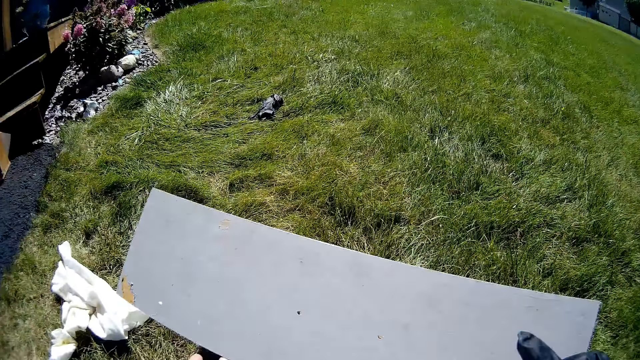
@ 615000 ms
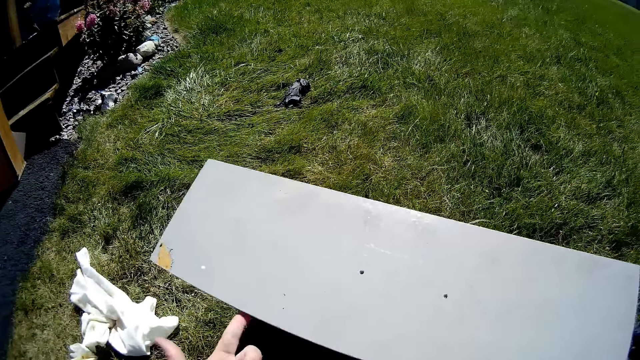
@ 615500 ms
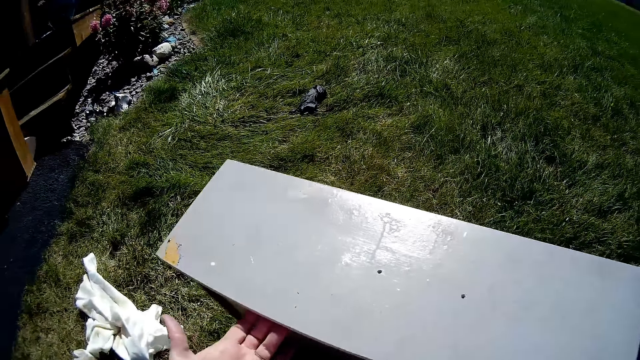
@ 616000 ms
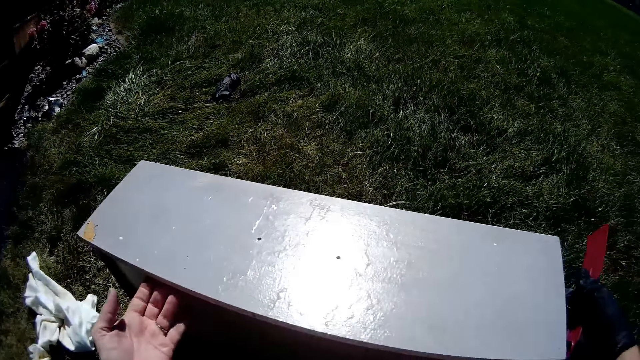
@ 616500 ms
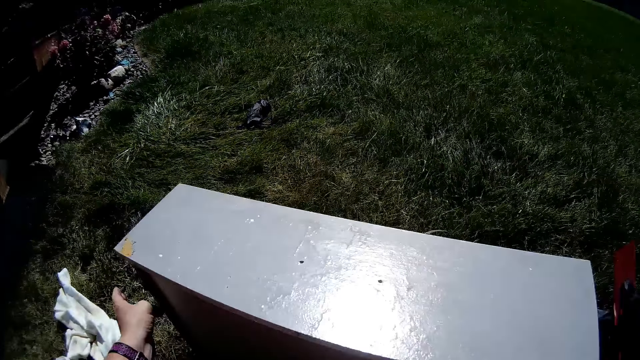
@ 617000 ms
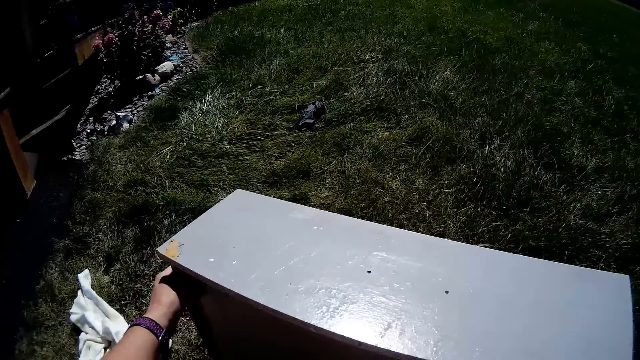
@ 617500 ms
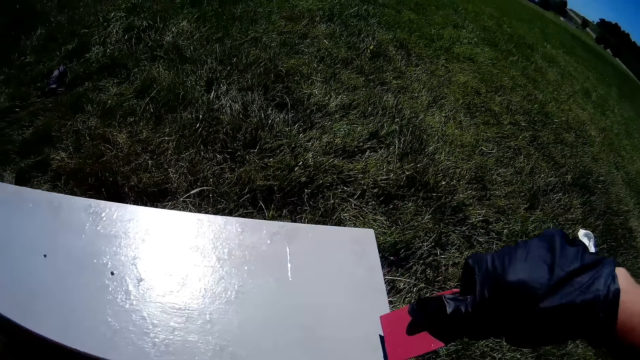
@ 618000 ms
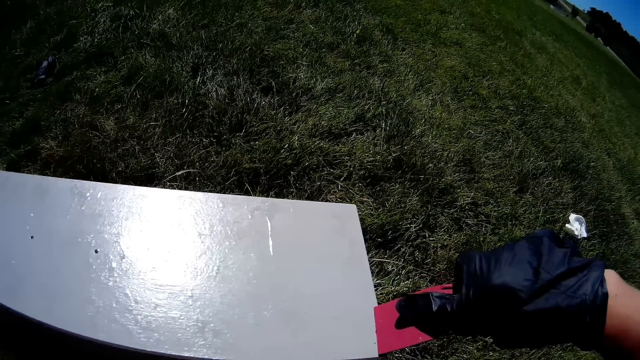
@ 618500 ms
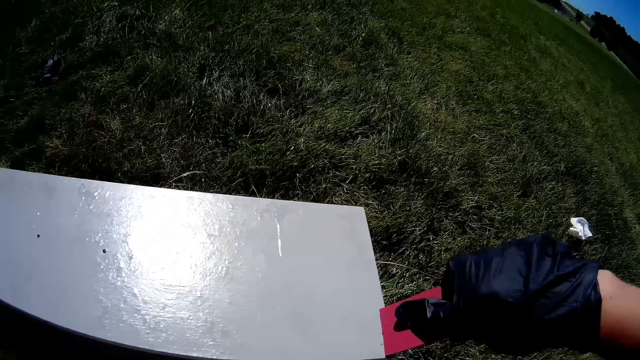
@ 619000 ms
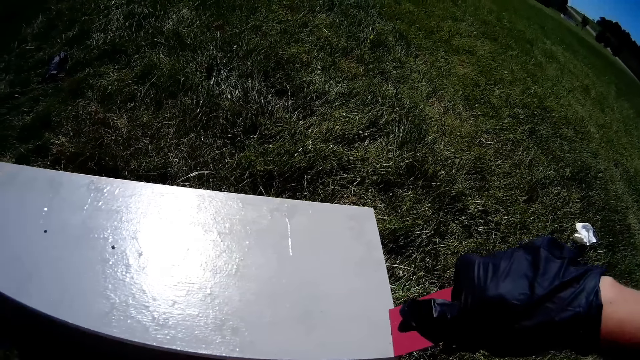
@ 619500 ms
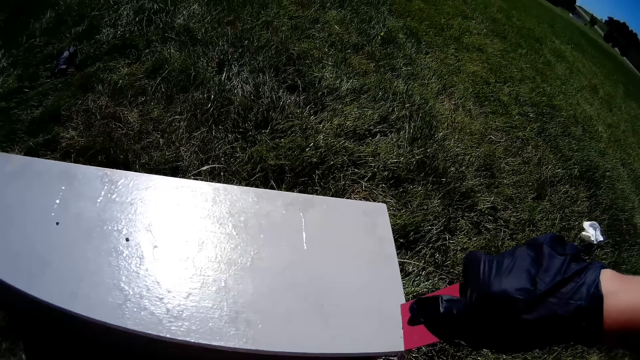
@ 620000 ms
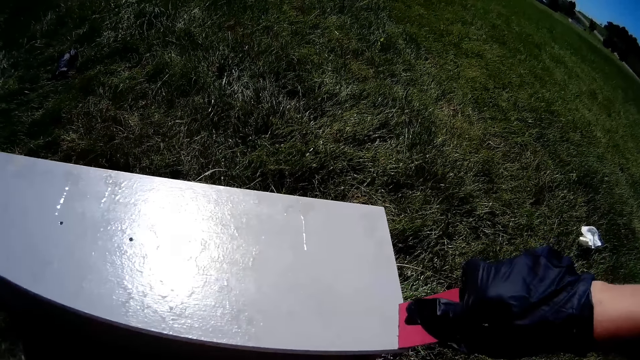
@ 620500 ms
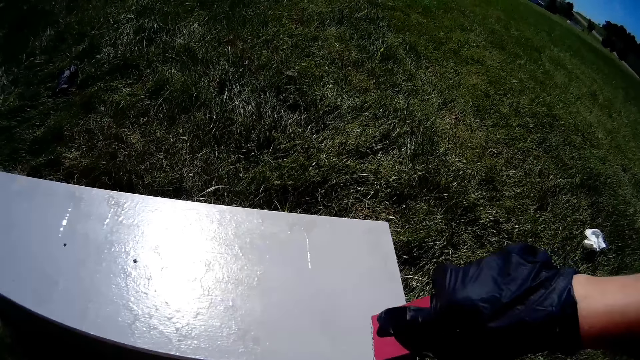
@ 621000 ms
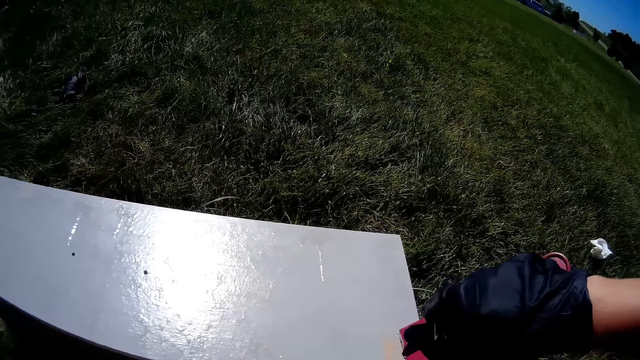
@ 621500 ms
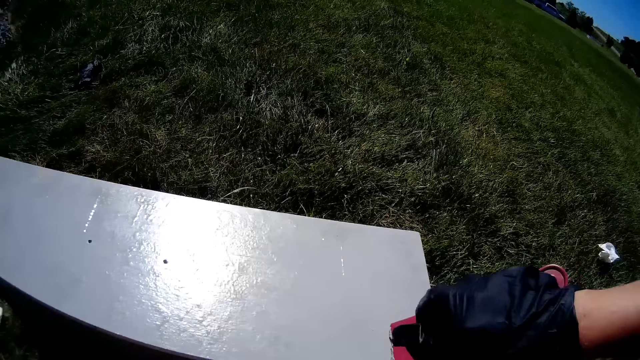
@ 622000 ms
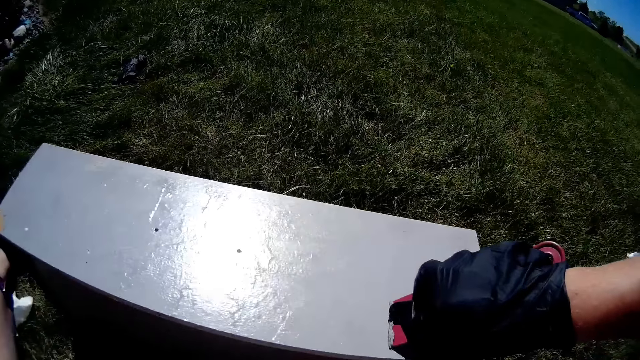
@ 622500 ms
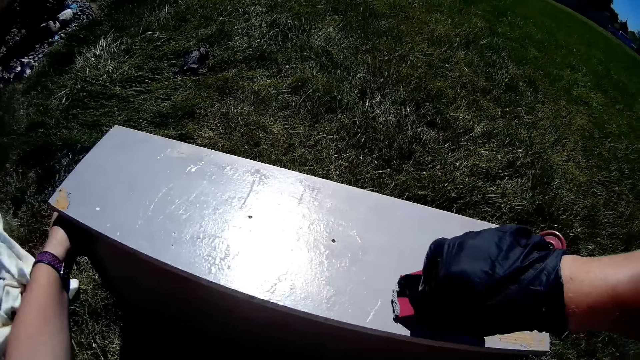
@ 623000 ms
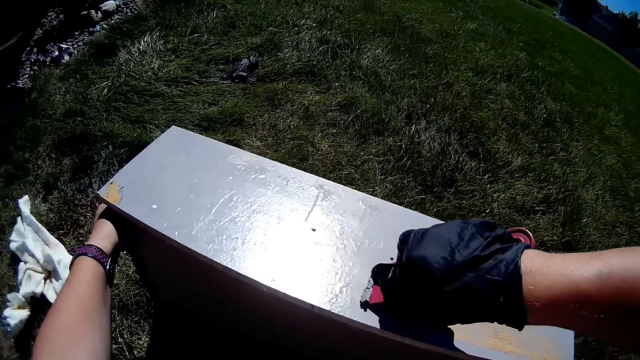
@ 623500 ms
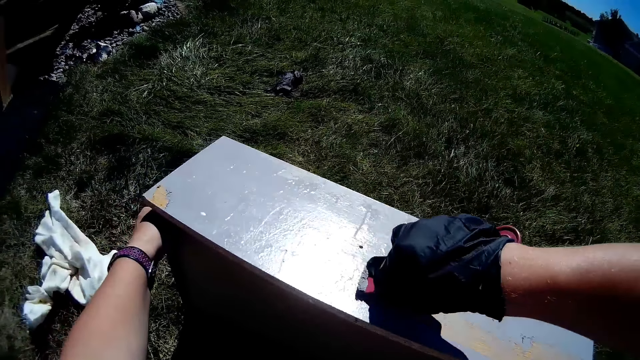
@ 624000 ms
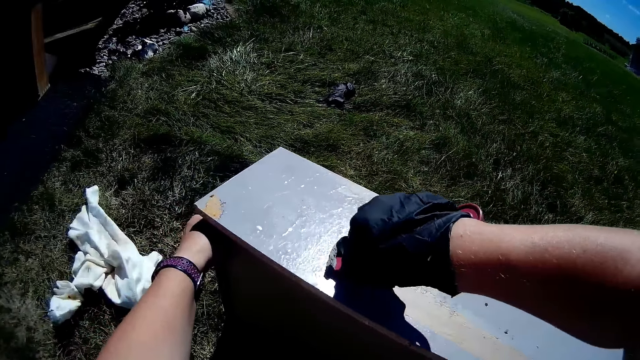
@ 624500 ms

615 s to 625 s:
The camera wearer moves the drawer. They scrape paint off the drawer with a paint scraper.

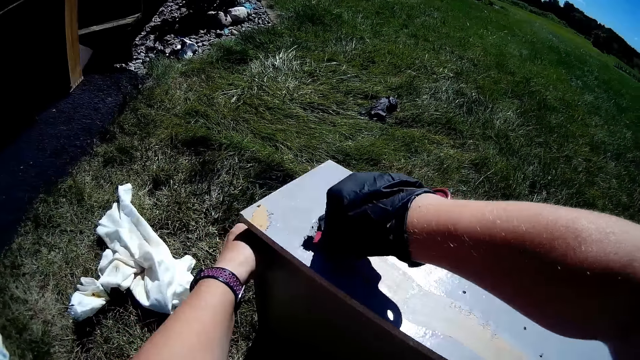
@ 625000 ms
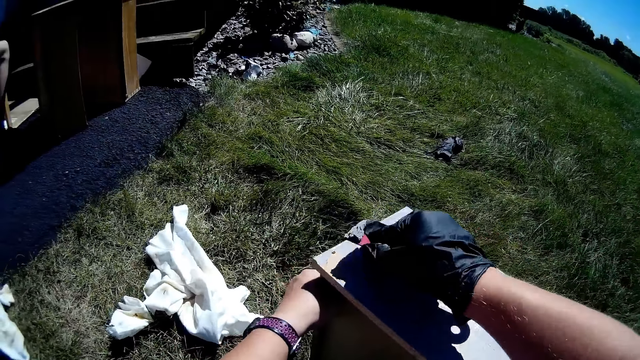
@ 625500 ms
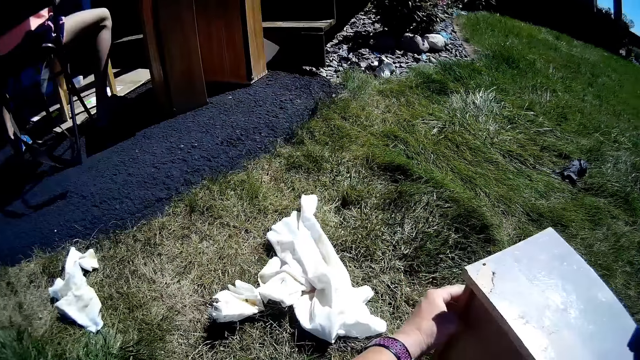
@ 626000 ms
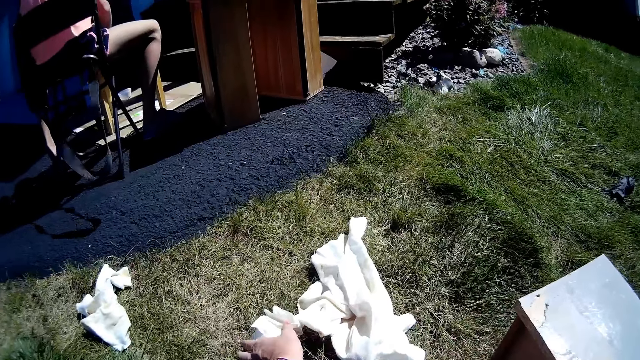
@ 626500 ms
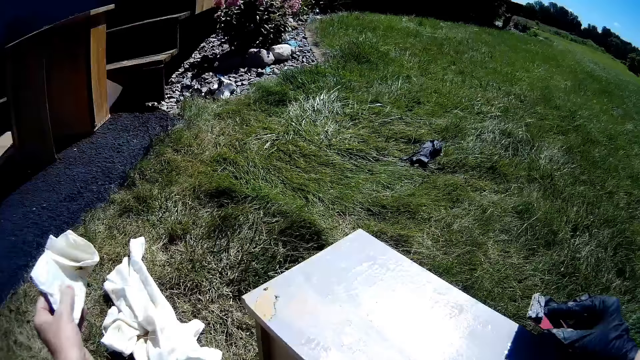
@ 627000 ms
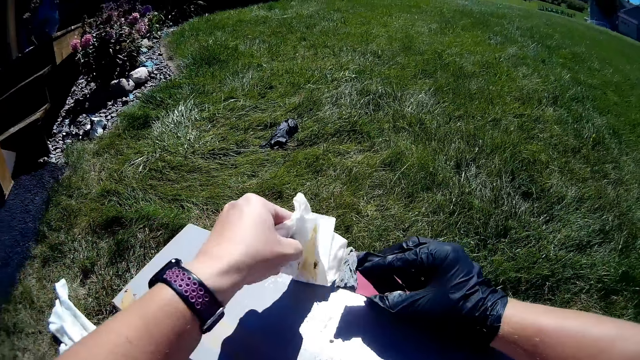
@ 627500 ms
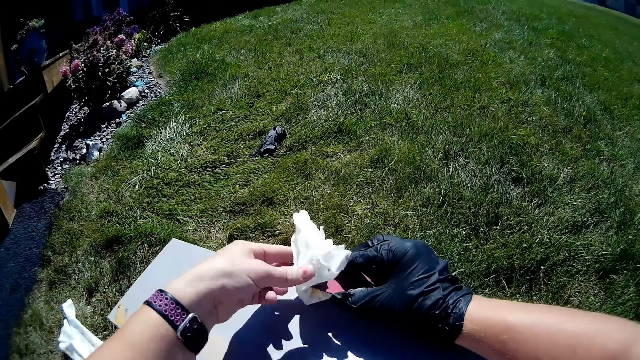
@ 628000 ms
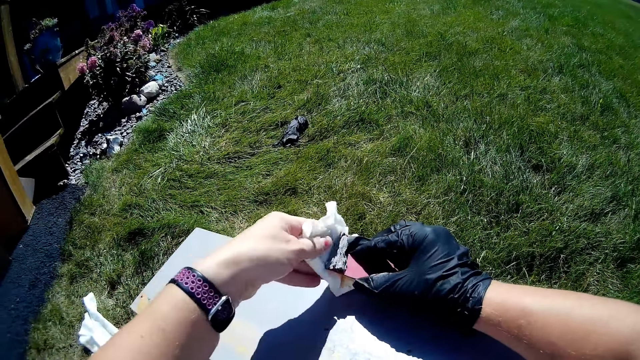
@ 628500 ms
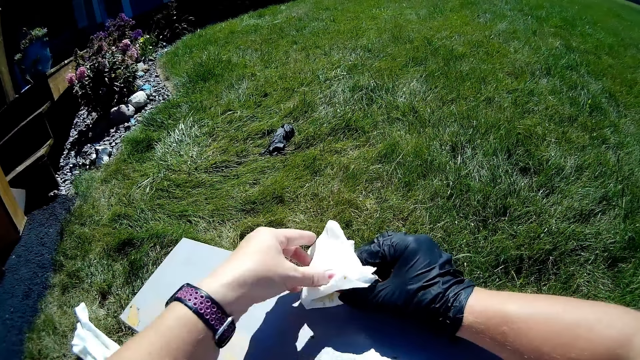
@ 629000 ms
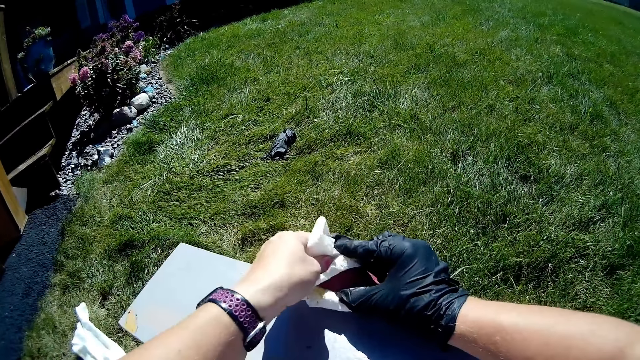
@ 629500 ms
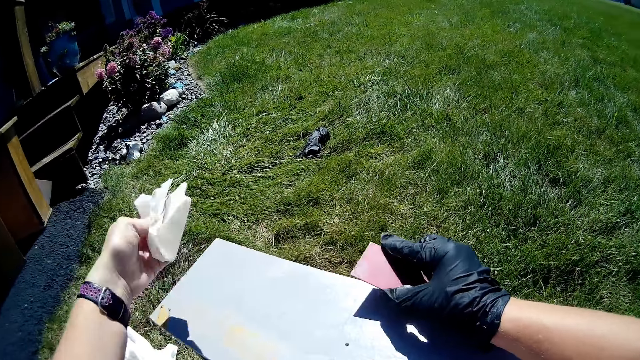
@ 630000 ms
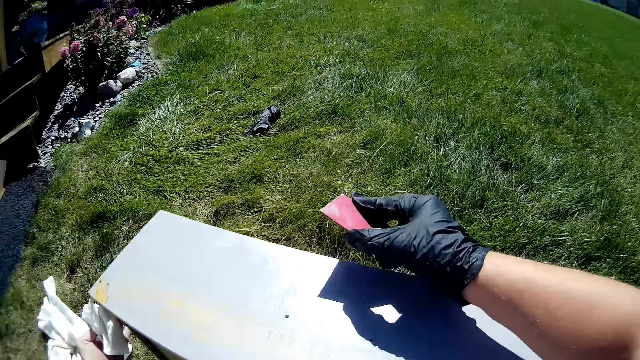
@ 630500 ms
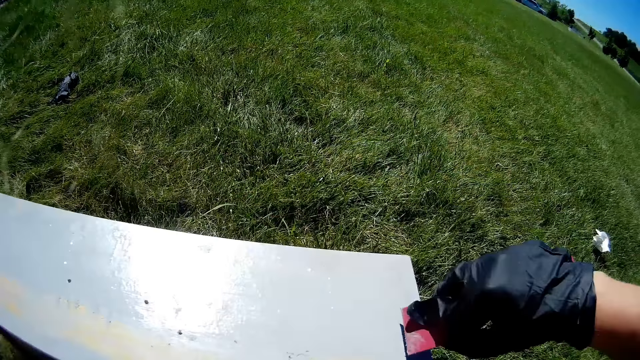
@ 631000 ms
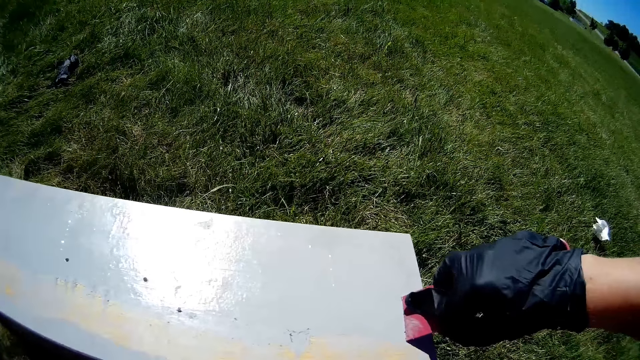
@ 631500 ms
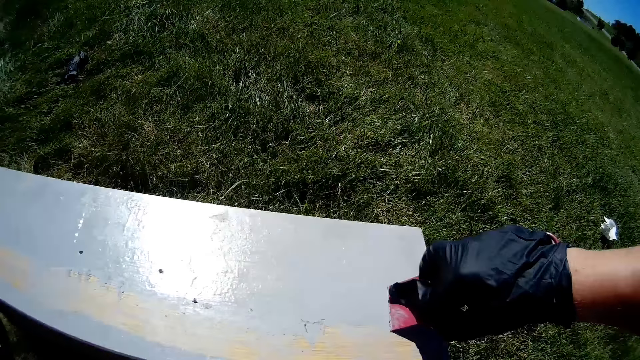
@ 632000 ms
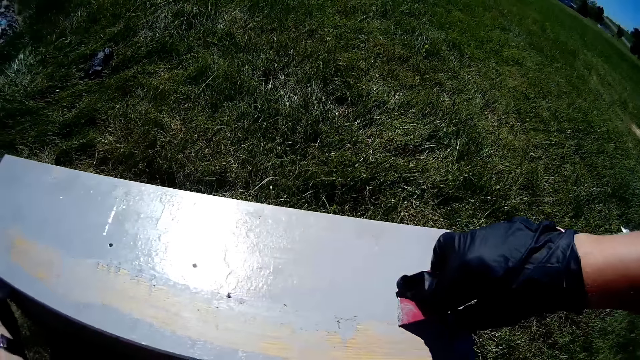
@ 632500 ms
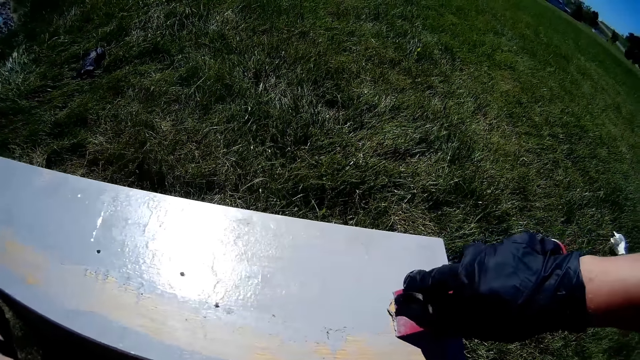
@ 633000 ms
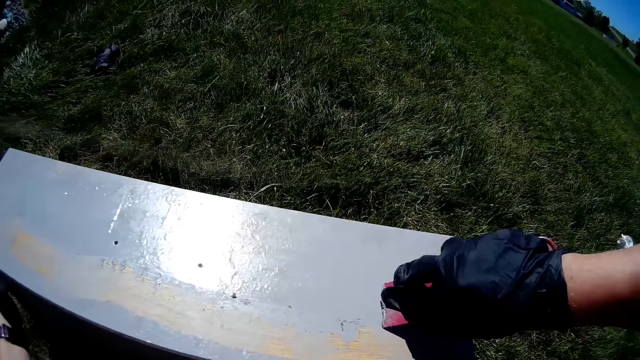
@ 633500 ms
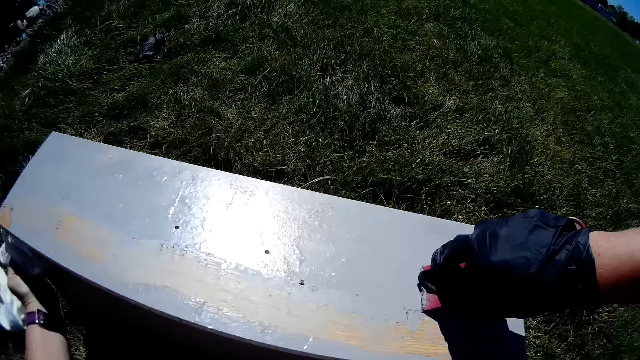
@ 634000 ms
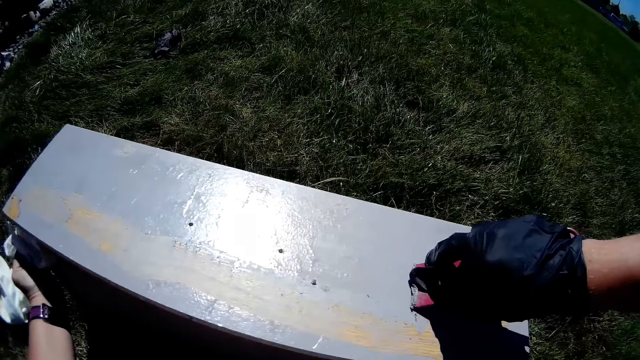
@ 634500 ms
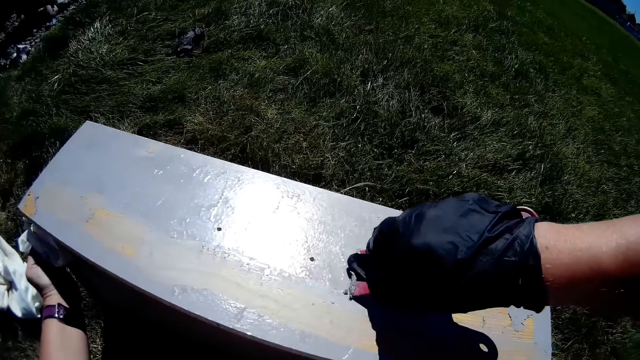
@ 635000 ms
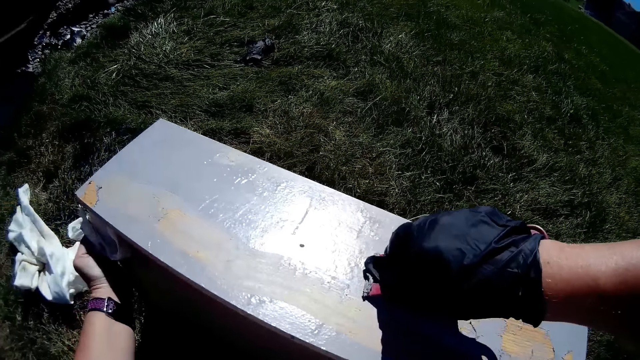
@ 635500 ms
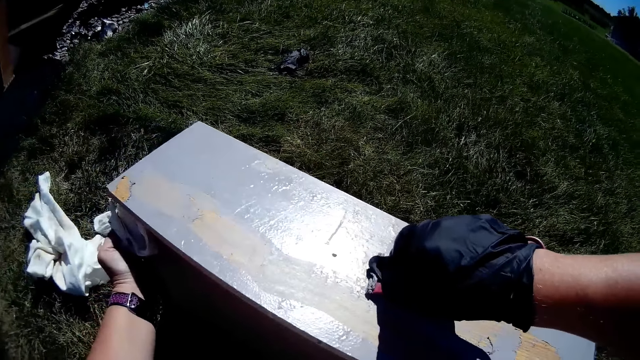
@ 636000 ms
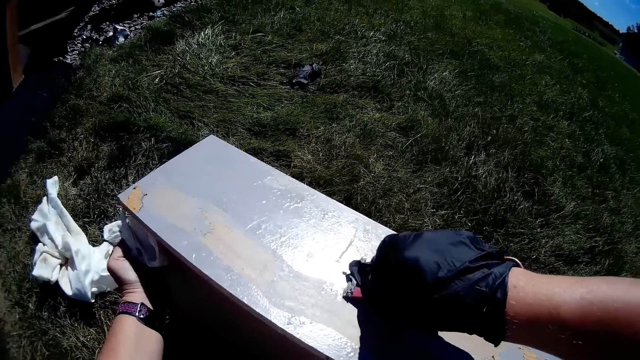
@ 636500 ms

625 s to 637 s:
A girl sits on a chair. The camera wearer wipes the paint scraper with the fabric. They scrape paint off the drawer with the paint scraper.
